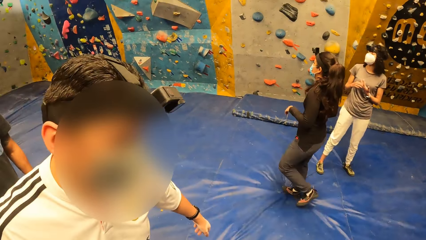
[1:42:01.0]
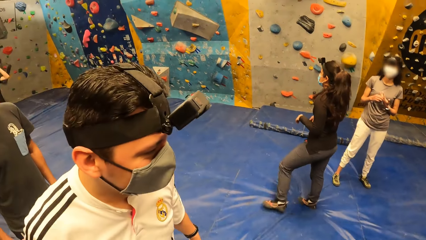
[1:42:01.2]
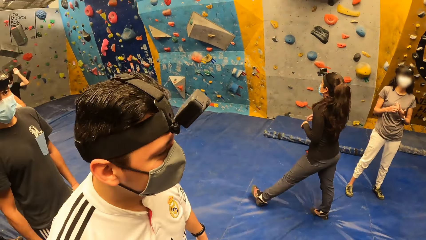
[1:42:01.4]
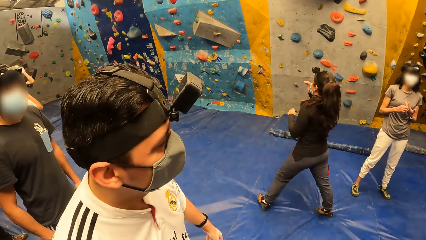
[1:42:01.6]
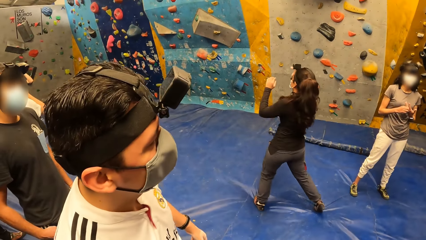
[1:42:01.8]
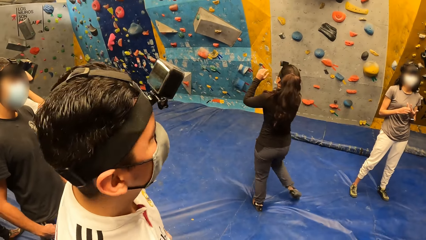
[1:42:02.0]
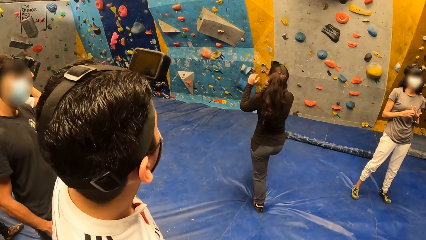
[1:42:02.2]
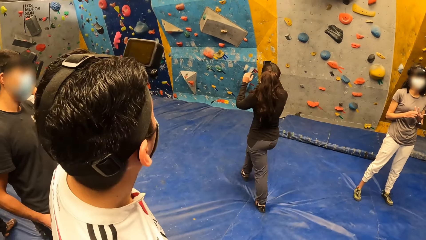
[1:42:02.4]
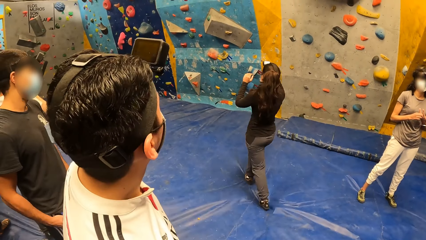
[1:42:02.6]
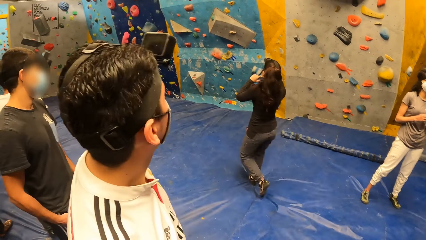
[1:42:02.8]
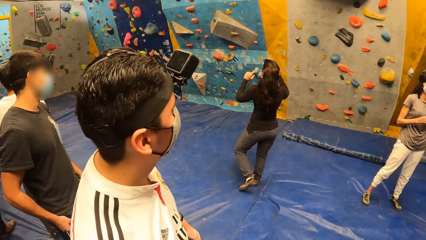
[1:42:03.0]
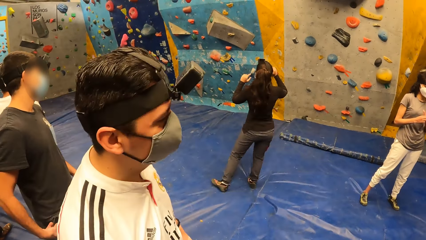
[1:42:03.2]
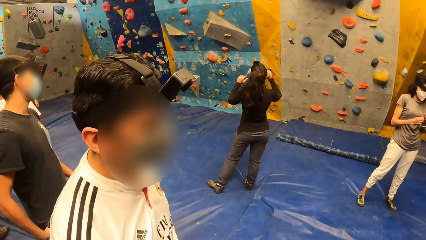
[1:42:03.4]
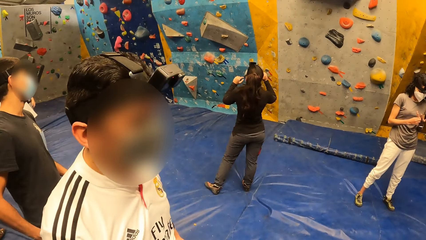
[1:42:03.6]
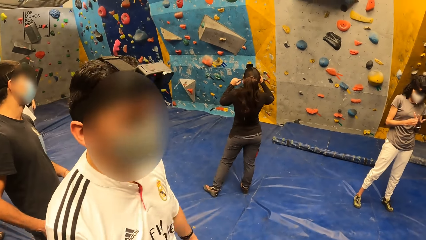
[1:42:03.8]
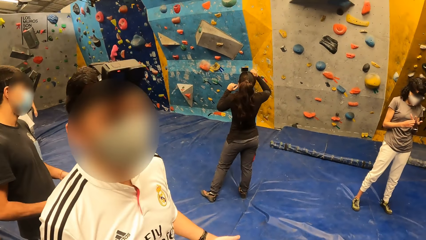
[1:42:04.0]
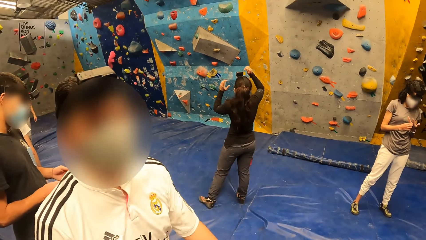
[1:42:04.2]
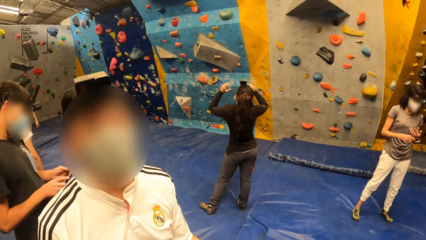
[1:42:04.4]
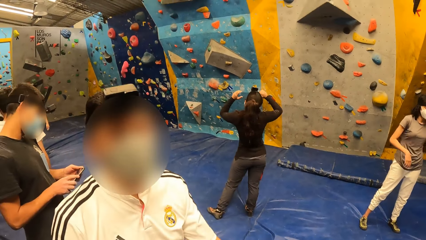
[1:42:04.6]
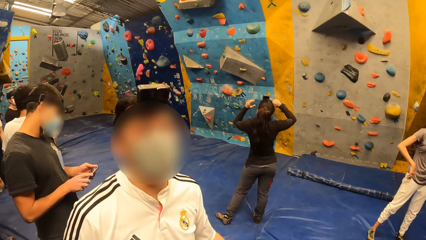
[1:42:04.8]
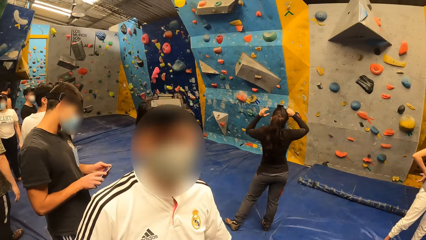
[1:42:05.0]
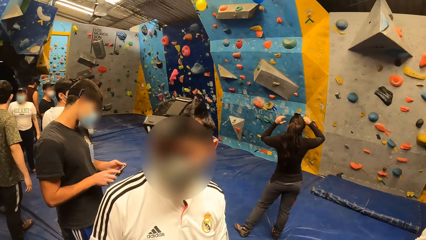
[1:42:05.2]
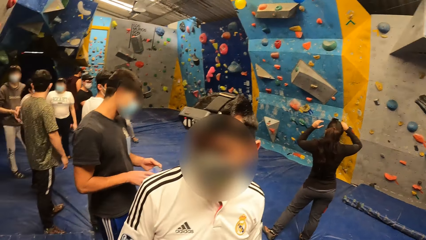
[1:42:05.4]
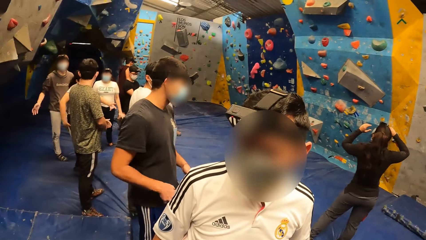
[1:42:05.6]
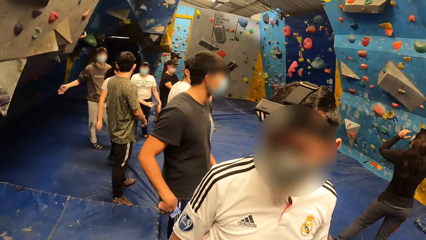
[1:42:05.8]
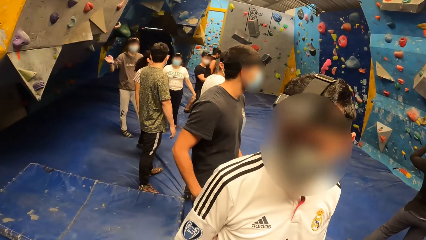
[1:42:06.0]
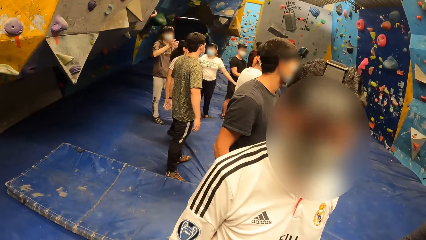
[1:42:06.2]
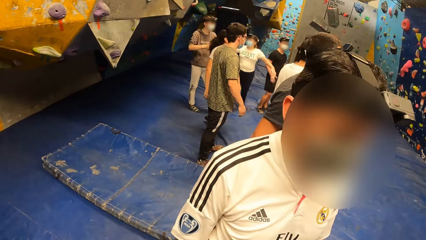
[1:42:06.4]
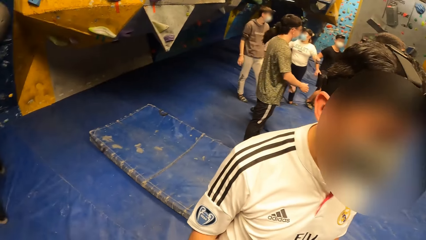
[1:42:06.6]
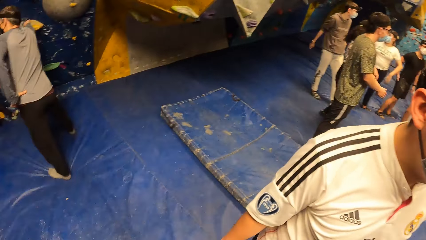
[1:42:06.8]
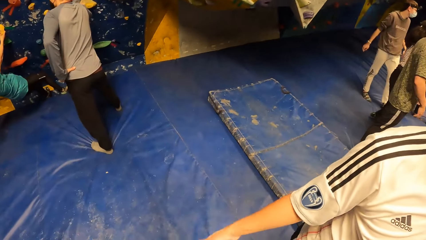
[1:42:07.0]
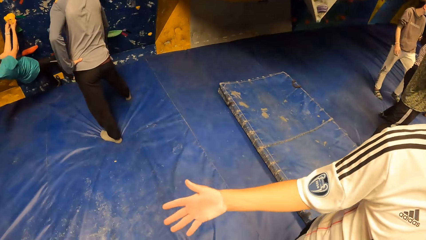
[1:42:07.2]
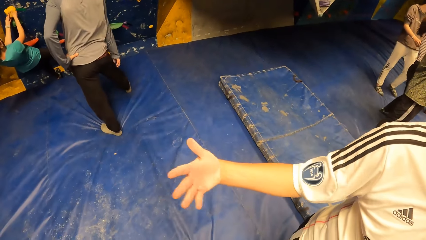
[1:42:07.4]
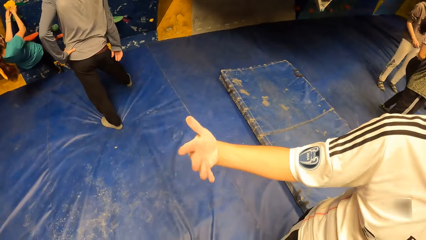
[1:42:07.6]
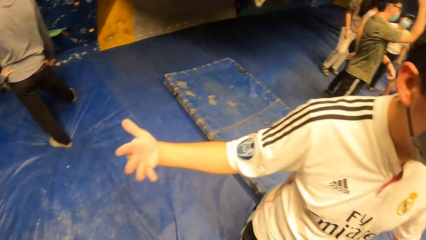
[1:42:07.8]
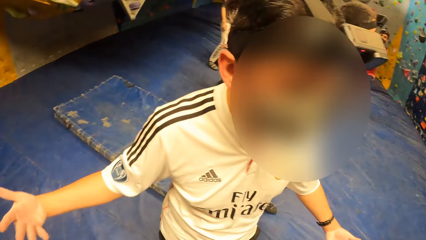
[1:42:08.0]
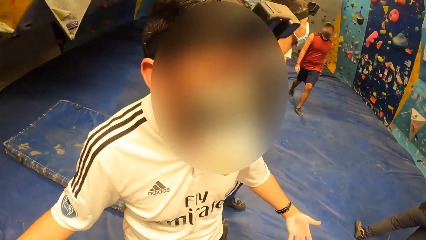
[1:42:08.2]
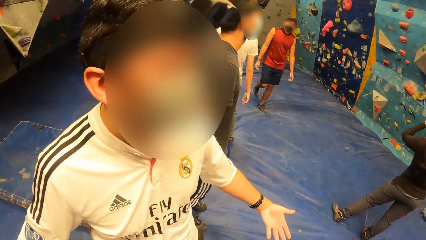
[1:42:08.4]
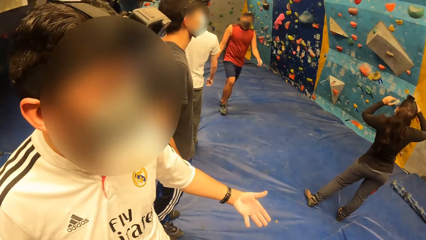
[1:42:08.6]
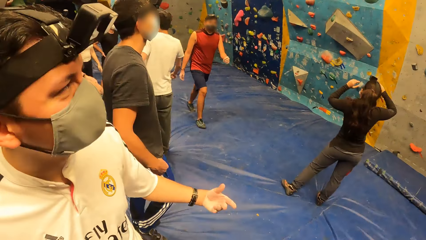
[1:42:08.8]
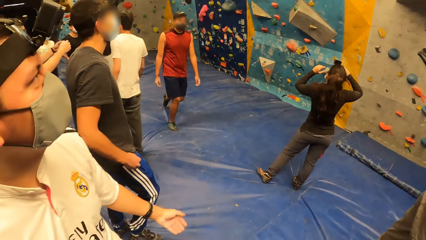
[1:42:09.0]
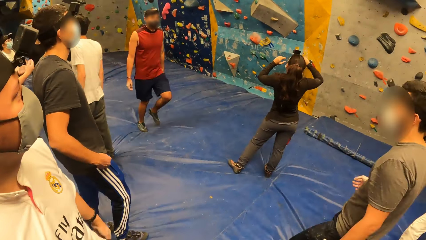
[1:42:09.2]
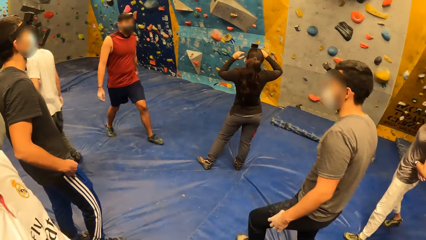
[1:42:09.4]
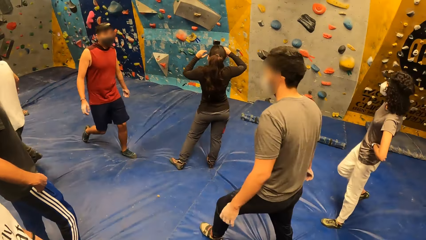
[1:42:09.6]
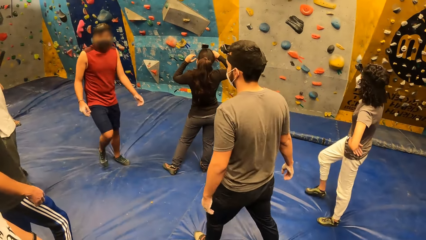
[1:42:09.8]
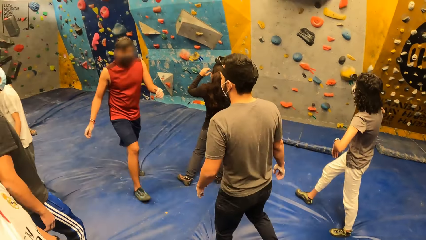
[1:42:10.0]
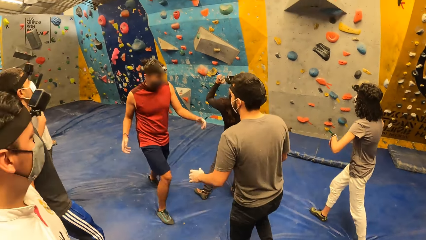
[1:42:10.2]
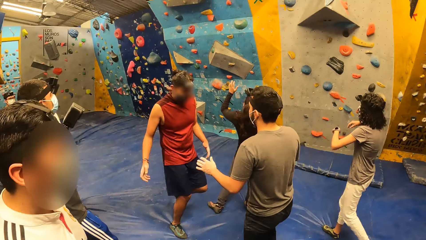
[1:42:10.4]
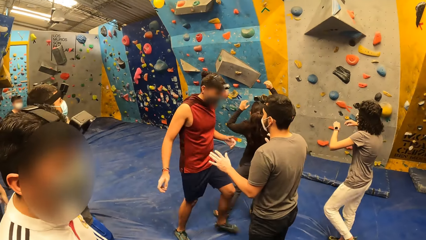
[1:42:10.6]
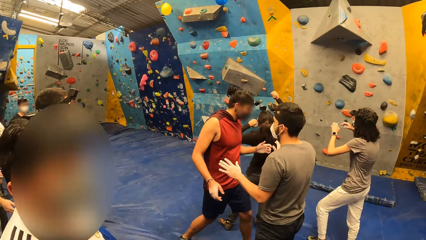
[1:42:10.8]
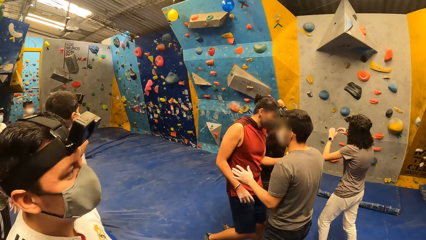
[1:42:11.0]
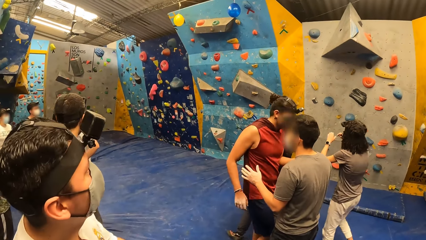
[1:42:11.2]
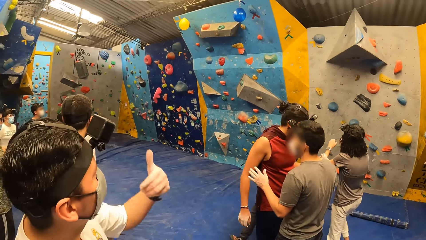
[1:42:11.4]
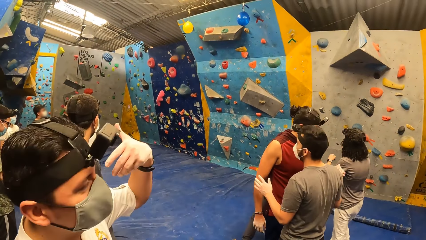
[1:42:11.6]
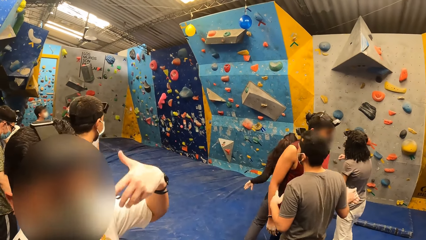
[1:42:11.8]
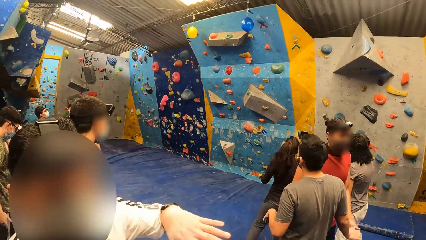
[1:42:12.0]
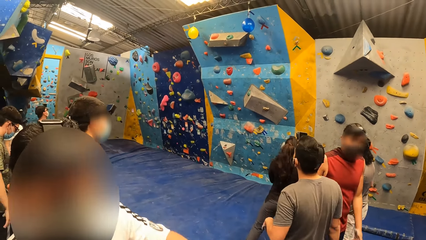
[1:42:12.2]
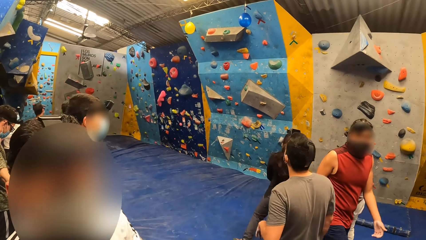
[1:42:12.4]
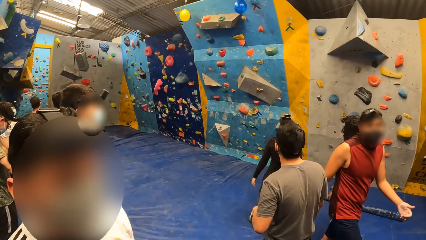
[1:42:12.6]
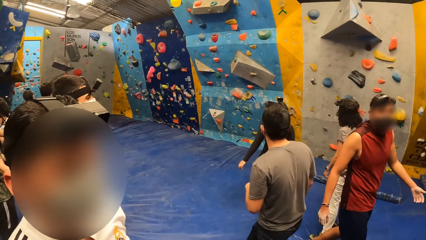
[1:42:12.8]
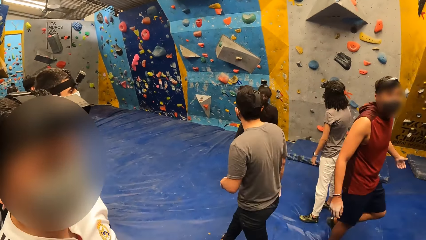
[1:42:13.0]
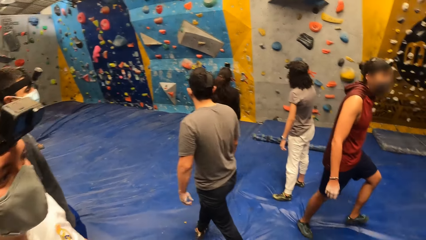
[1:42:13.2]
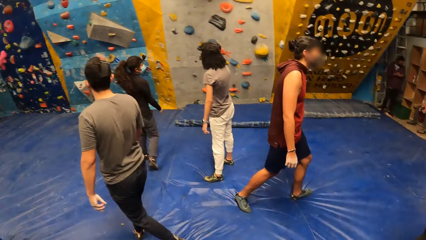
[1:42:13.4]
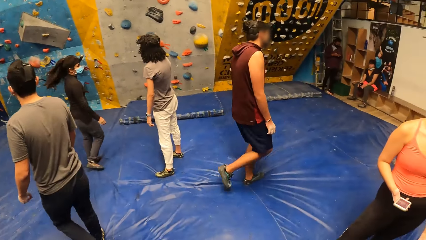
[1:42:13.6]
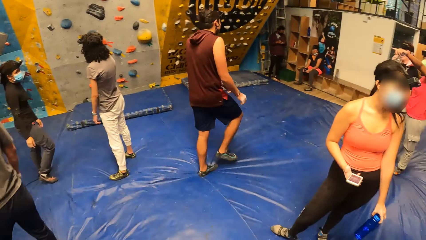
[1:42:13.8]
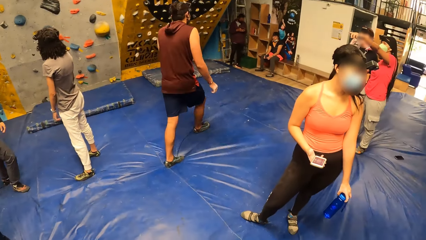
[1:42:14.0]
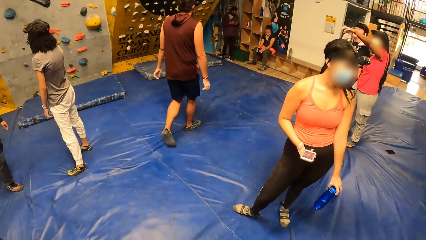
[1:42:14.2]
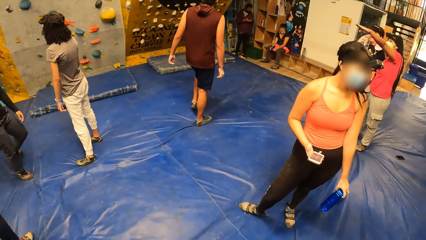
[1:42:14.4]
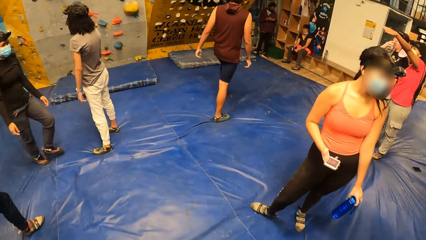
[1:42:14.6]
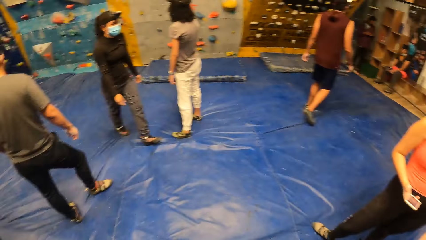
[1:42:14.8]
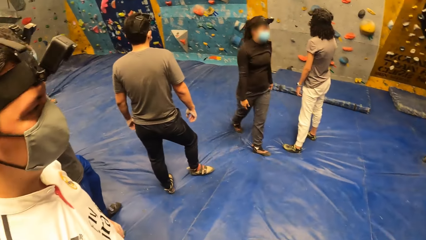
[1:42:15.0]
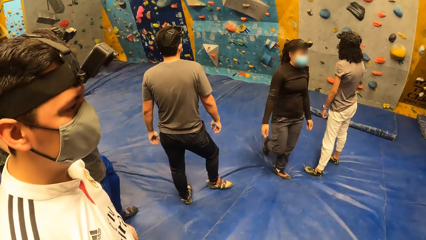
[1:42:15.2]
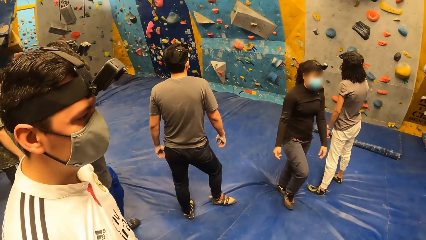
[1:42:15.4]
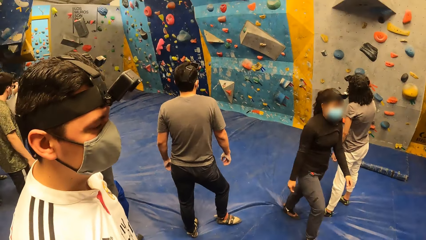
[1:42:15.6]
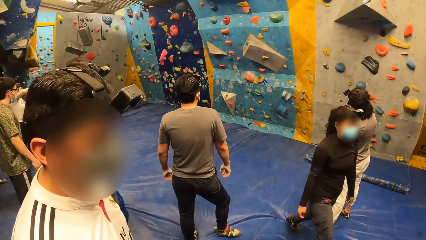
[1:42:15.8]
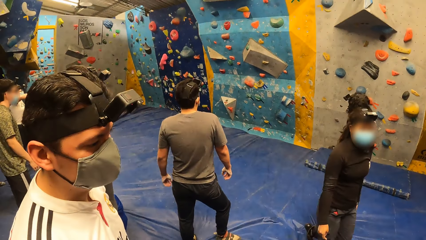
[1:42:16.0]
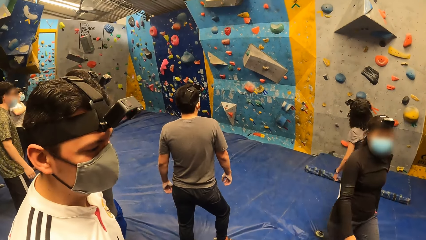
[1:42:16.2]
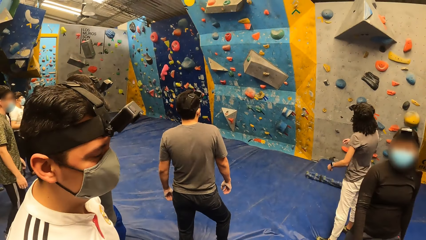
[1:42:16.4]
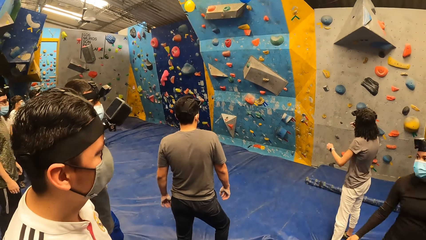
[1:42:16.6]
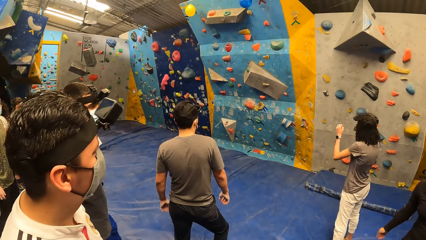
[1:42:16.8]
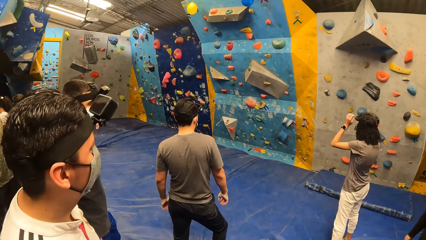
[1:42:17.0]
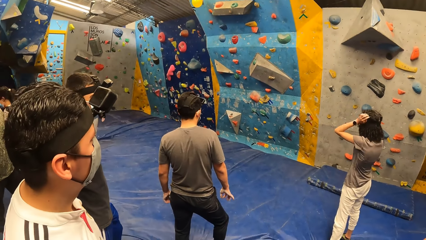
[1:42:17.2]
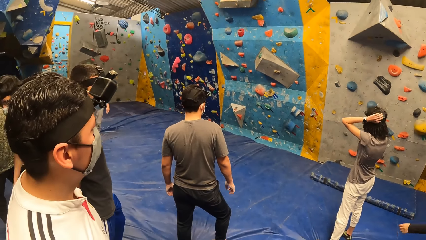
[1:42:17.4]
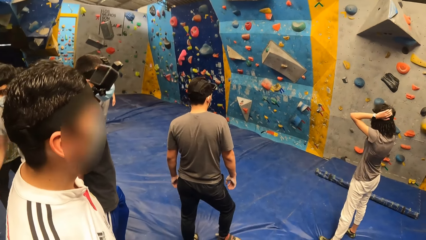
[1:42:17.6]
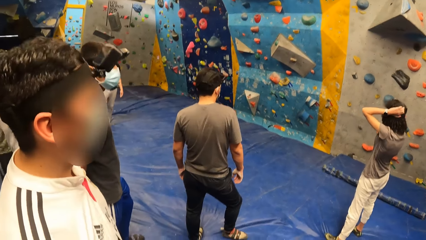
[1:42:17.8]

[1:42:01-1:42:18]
The camera wearer looks around the room. They converse with a man. They look around the room.
